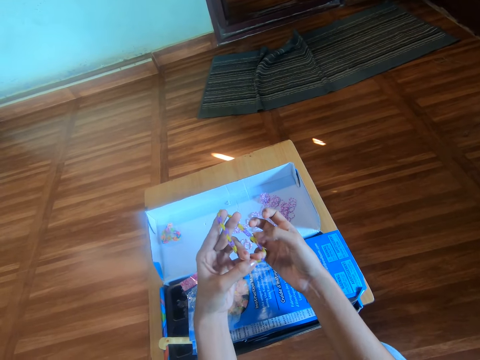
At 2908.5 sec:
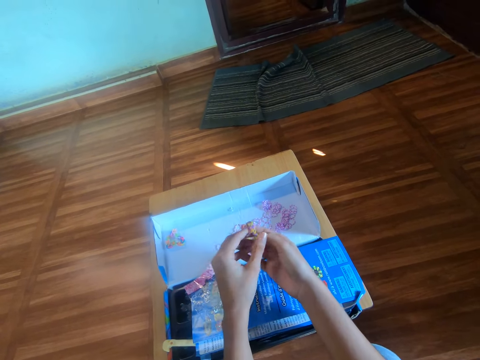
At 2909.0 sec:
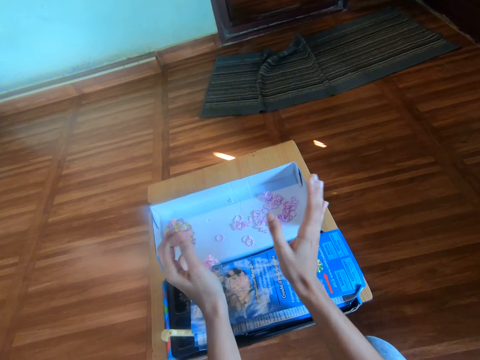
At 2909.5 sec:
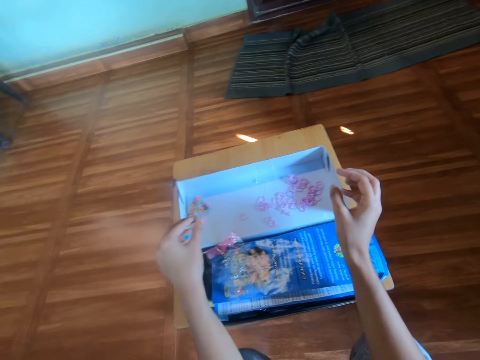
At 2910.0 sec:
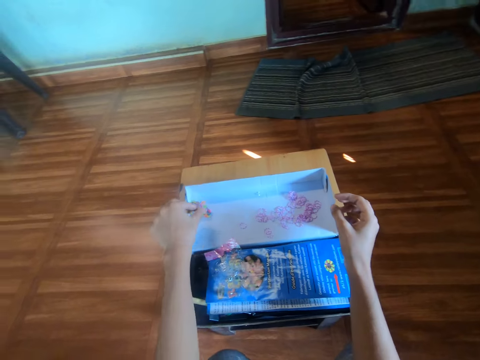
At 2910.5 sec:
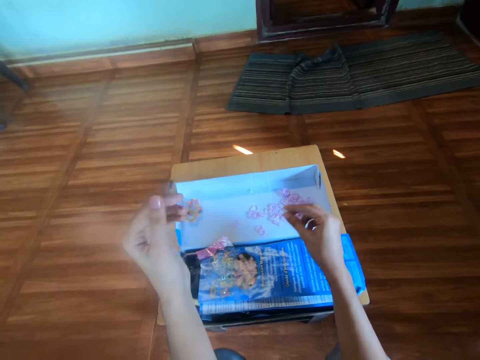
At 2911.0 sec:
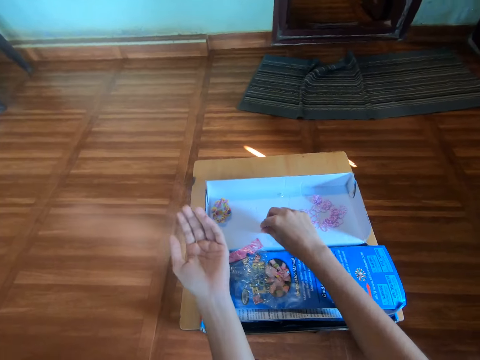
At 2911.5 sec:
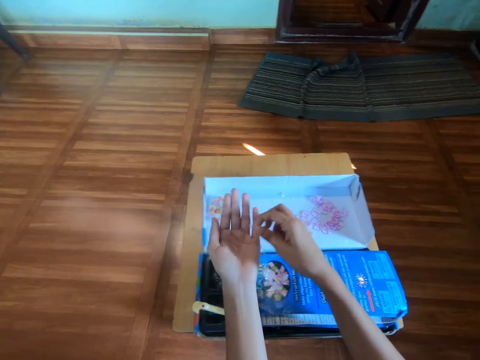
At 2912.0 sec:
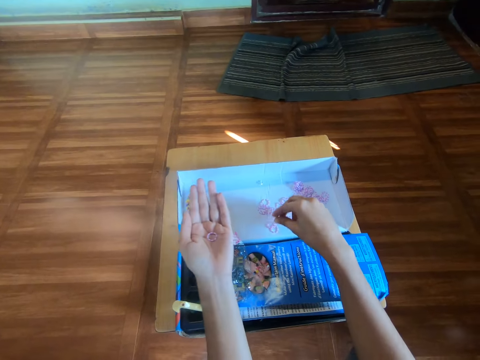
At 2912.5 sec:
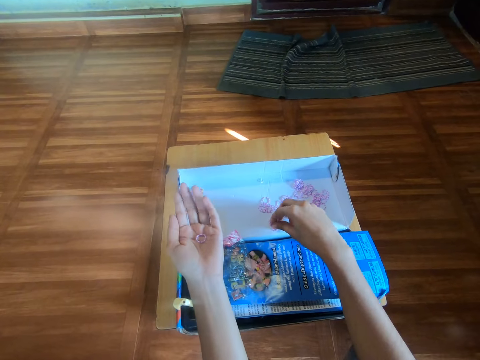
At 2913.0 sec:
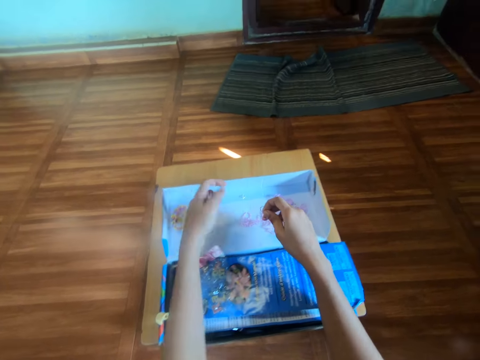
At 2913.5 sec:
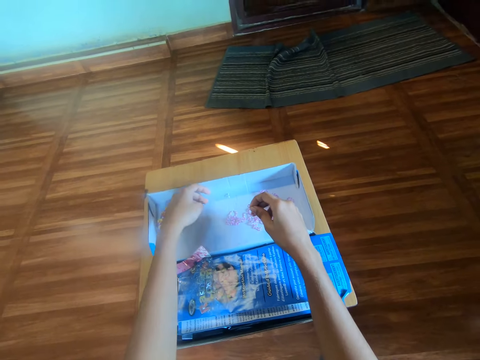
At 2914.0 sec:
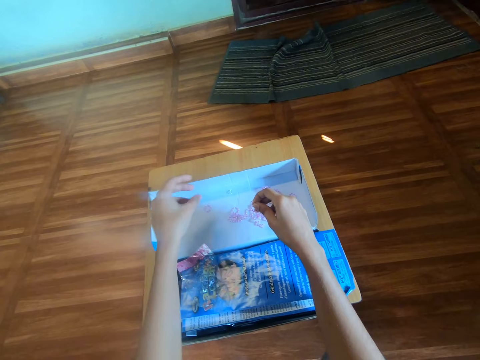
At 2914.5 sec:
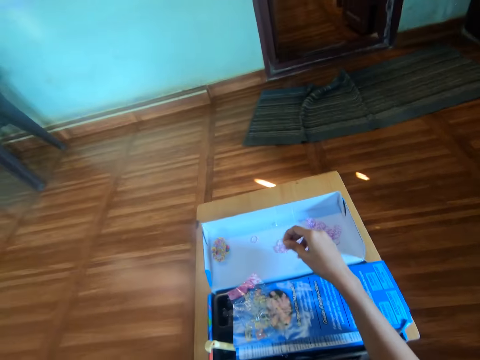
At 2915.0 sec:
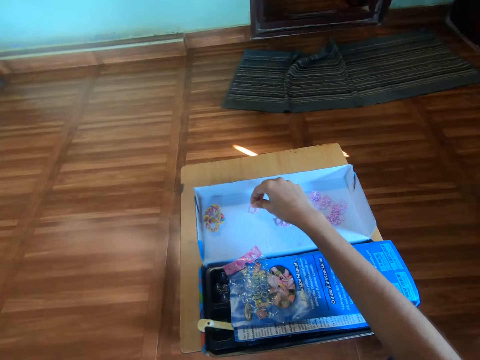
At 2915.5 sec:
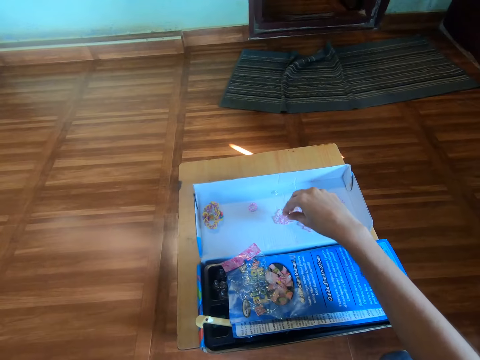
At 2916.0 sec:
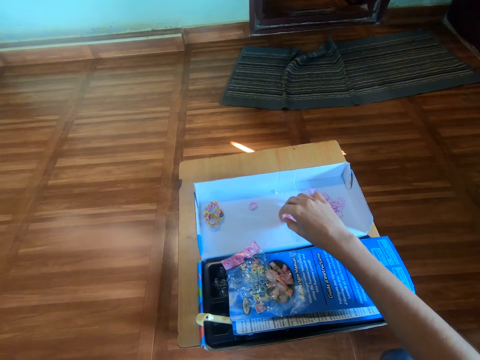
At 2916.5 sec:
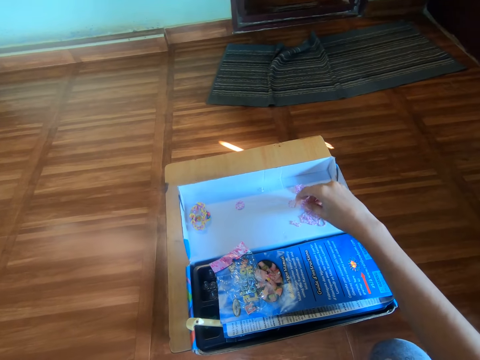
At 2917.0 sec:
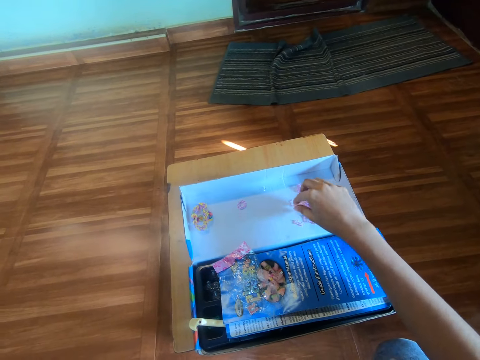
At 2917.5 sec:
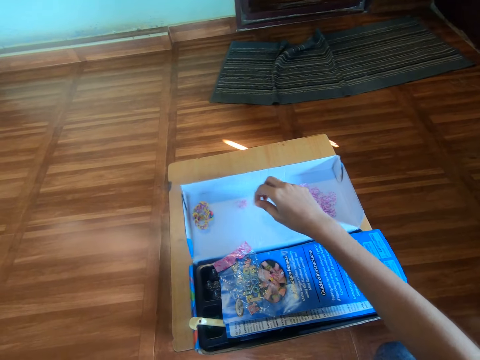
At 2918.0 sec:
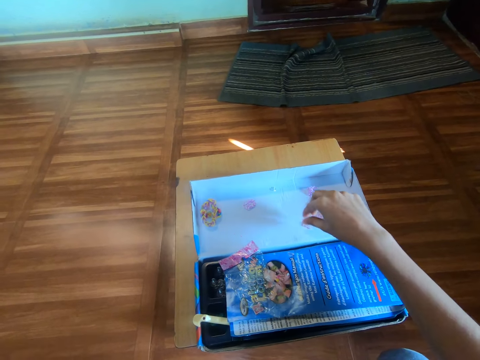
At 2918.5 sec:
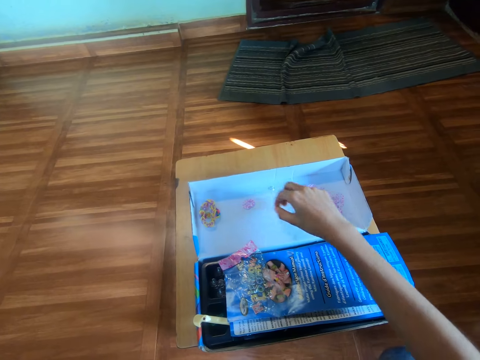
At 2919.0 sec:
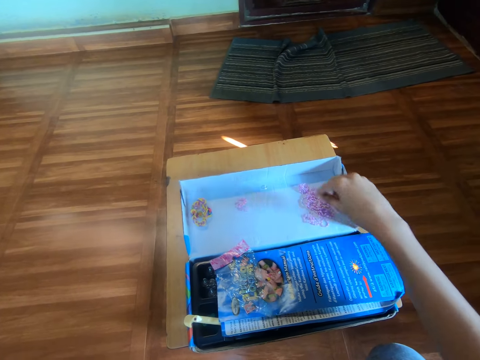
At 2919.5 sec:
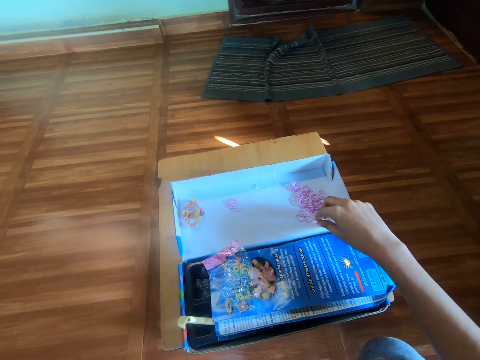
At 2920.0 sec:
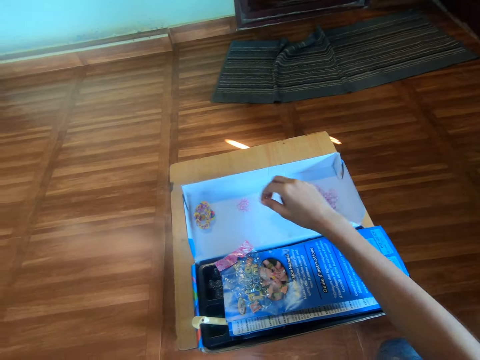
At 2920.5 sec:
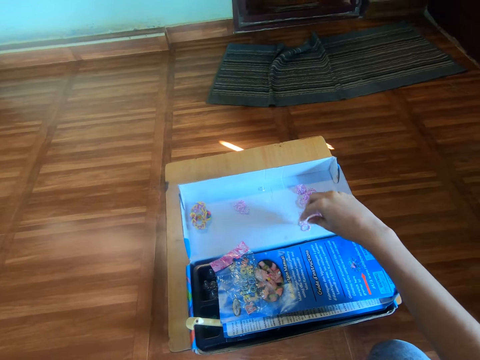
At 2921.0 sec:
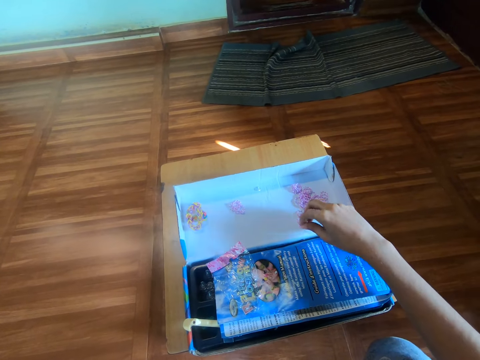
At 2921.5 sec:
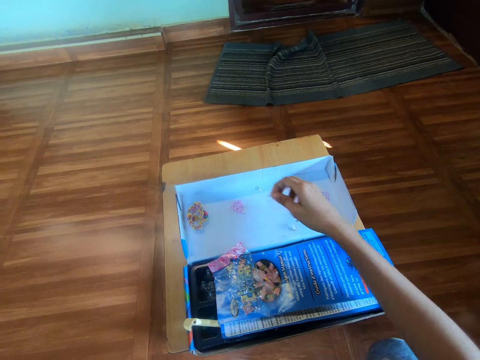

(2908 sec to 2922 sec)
The camera wearer moves the bracelet to the left hand. They hold the rubber band bracelet on one hand. They drop the bracelet in the pack with the left hand. They pick a rubber band on the pack with the right hand. They drop the rubber band on the left hand with the right hand. They pick a rubber band on the pack with the right hand. They drop the rubber band in the left hand. They touch the face with the left hand. They drop the rubber band in the right hand on the pack. They move rubber on the pack with the right hand. They pick a rubber band on the pack with the right hand. They drop the rubber band in the right hand on the pack. They separate rubber bands. They pick a rubber band on the pack with the right hand. They drop the rubber band in the right hand on the pack. They pick a rubber band on the pack with the right hand. They drop the rubber band in the right hand on the pack. They pick a rubber band on the pack with the right hand.

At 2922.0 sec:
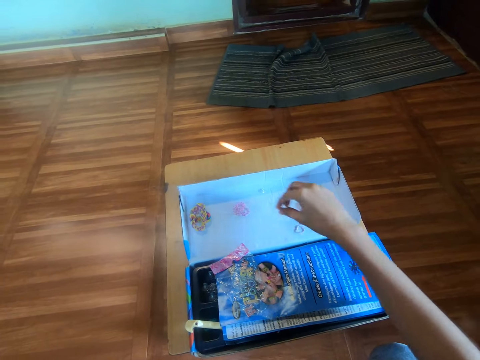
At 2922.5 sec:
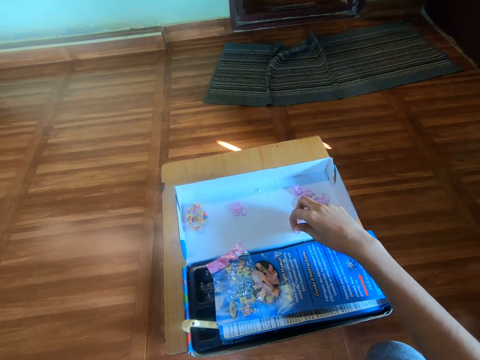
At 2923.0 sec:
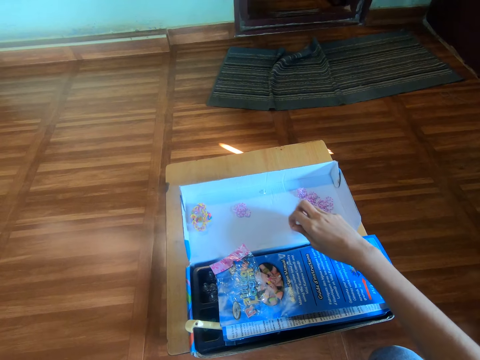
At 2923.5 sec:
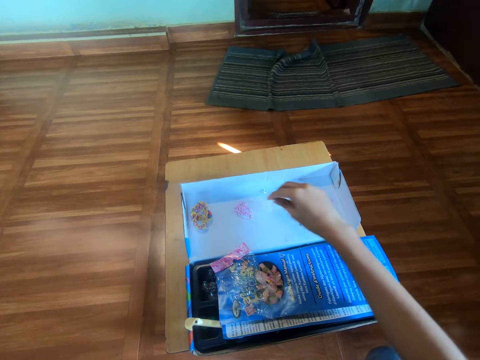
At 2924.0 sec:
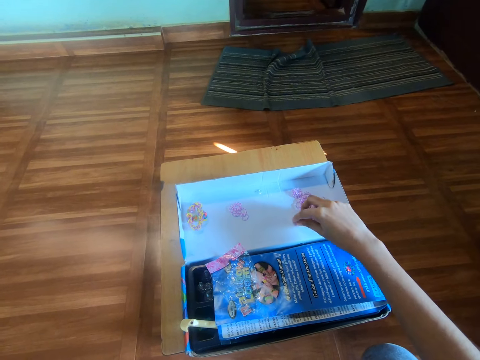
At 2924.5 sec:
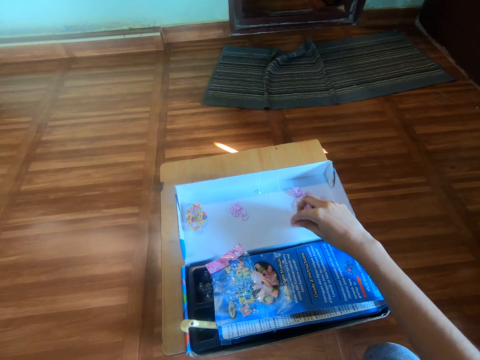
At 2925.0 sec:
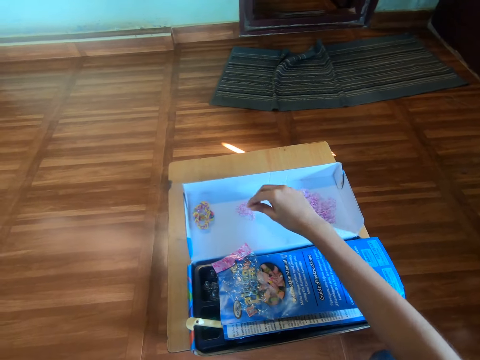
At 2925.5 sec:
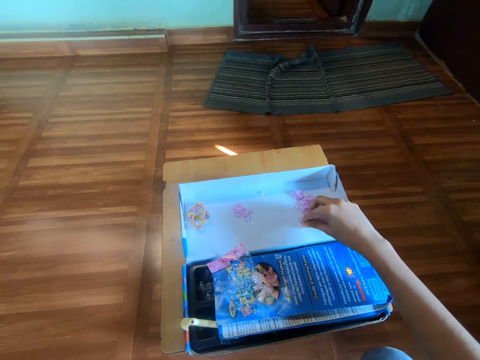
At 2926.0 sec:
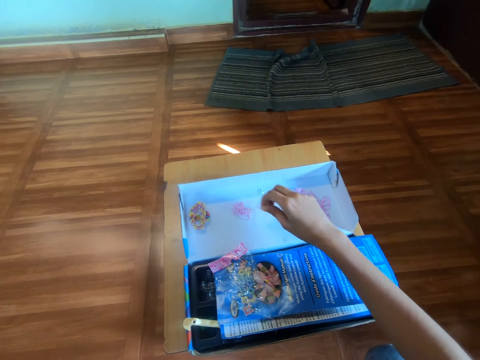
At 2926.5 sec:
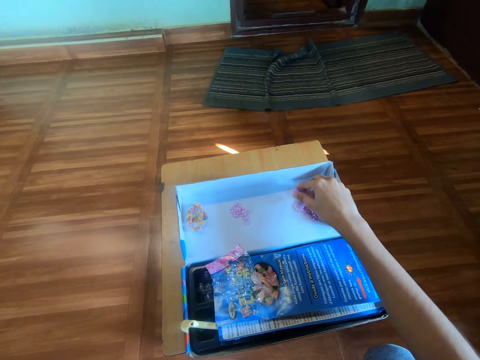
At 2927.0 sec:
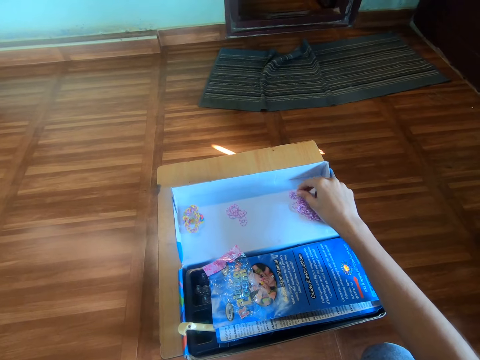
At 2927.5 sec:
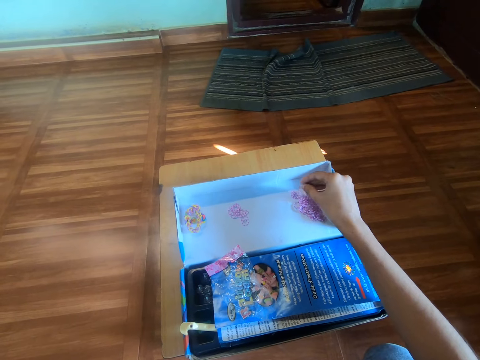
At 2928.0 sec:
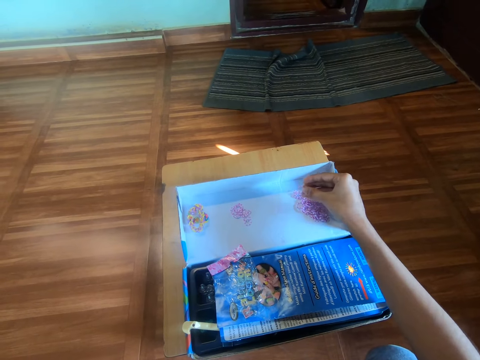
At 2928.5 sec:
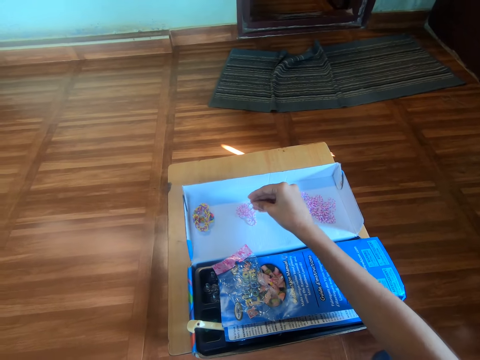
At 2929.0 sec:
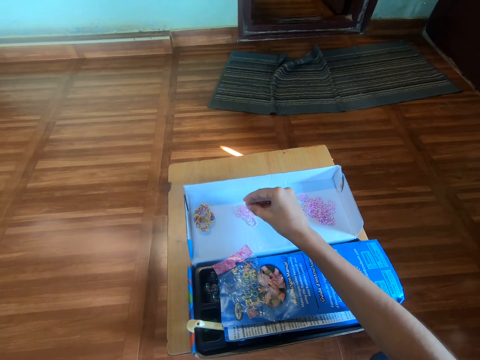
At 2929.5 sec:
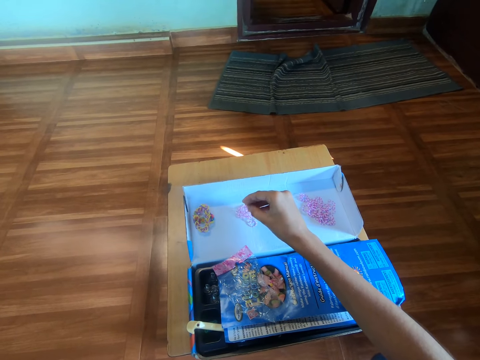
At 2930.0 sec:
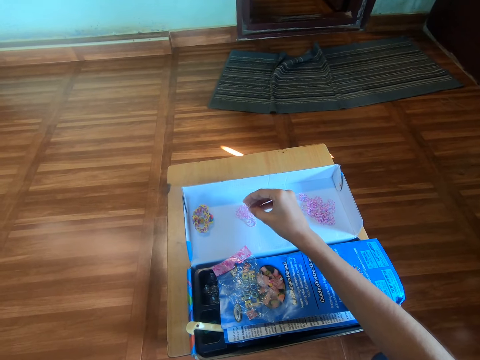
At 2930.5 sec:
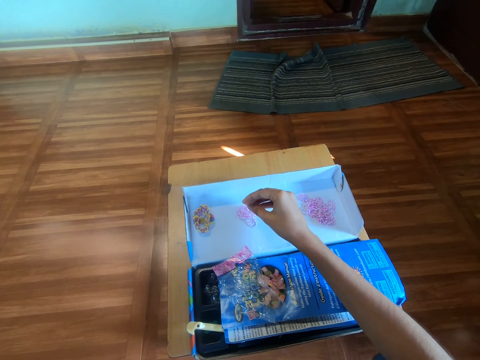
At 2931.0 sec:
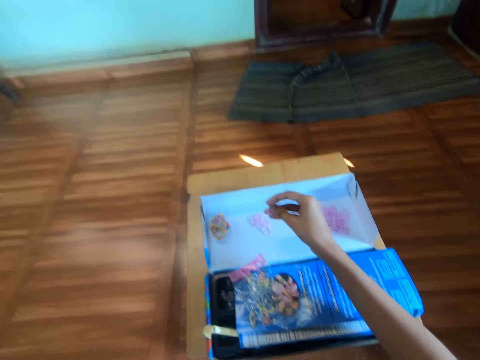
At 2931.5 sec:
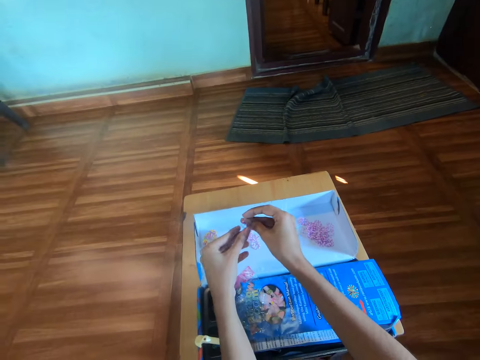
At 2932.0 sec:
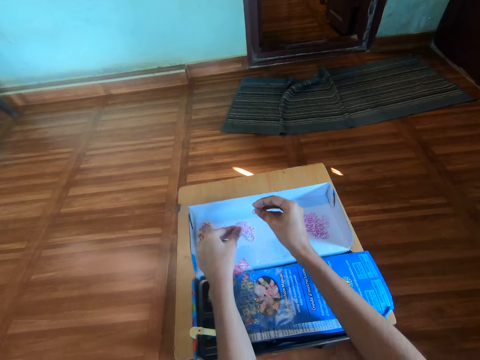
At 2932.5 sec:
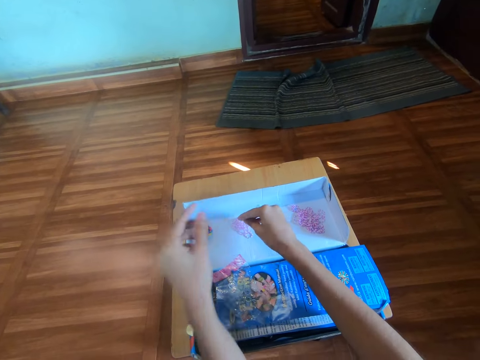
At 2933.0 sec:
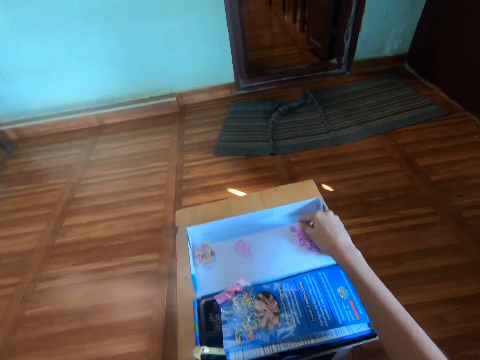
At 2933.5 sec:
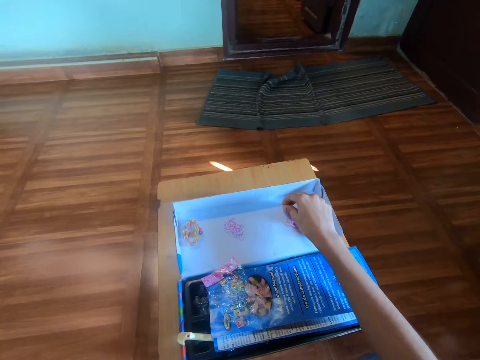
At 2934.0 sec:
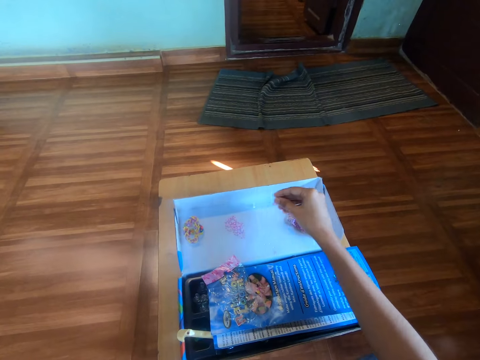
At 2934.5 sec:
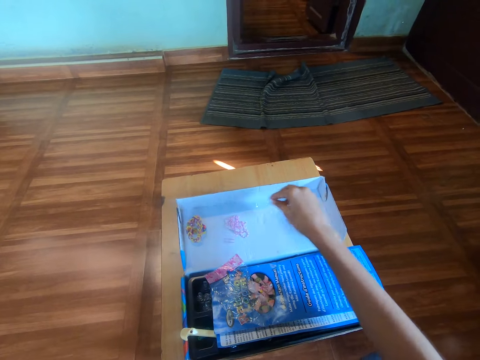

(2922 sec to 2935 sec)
The camera wearer drops the rubber band in the right hand on the pack. They pick a rubber band on the pack with the right hand. They drop the rubber band in the right hand on the pack. They pick a rubber band on the pack with the right hand. They drop the rubber band in the right hand on the pack. They pick a rubber band on the pack with the right hand. They drop the rubber band in the right hand on the pack. They pick a rubber band on the pack with the right hand. They hold the rubber band. They take one rubber band from the right hand with the left hand. They separate the rubber band. They drop the rubber band in the left hand on the pack. They drop the rubber band in the right hand on the pack. They pick a rubber band on the pack with the right hand. They drop the rubber band in the right hand on the pack. They separate rubber bands.
